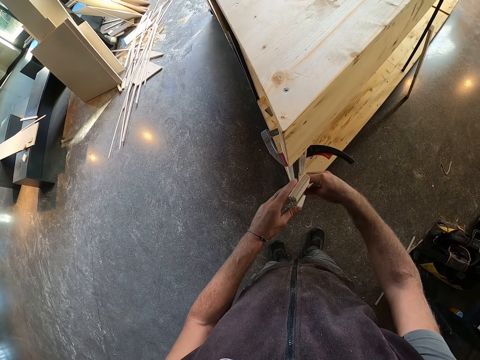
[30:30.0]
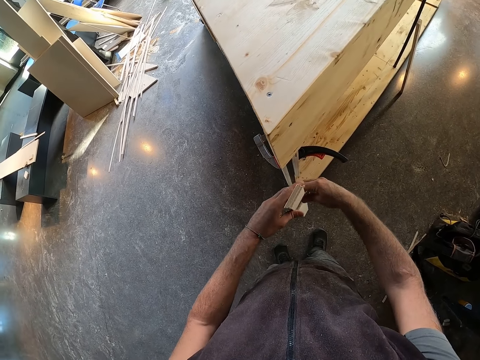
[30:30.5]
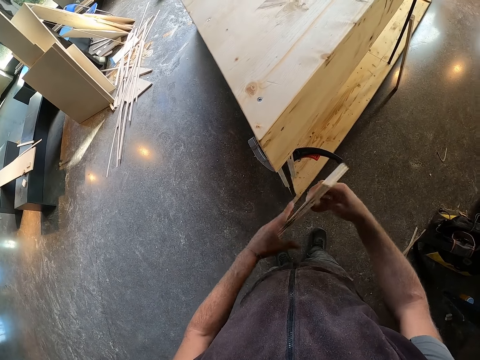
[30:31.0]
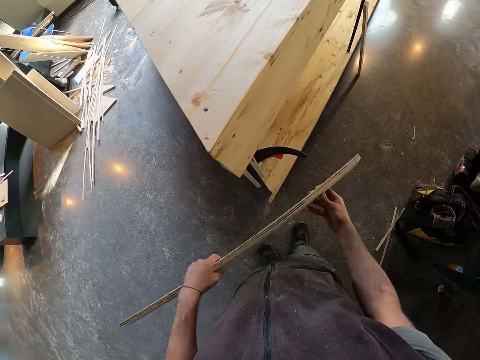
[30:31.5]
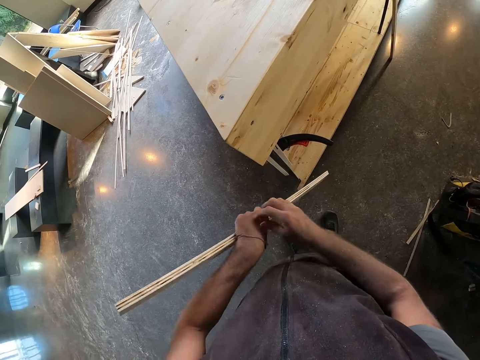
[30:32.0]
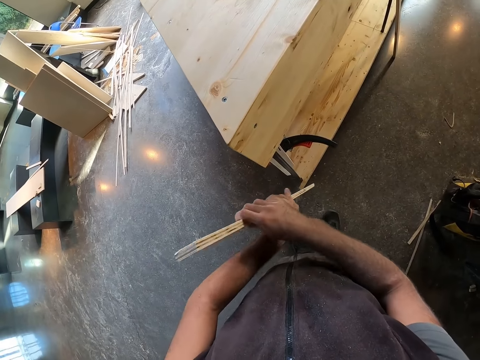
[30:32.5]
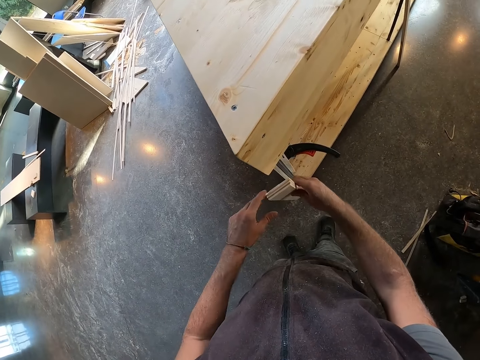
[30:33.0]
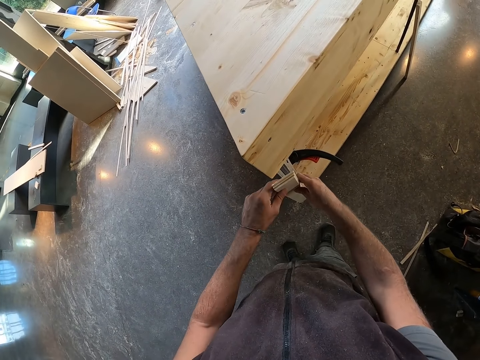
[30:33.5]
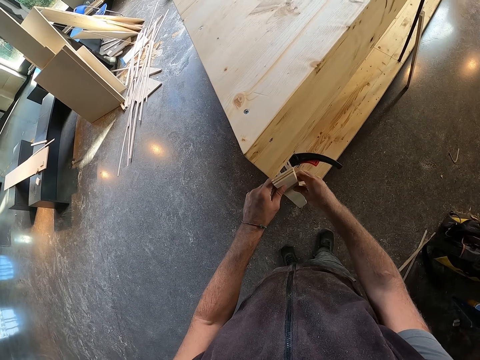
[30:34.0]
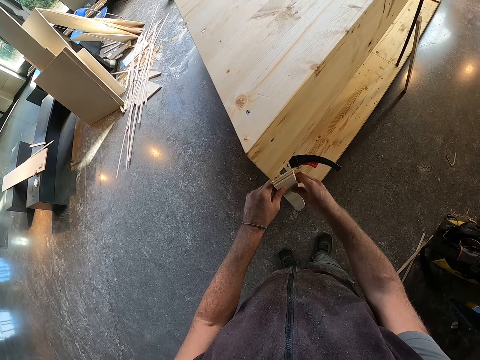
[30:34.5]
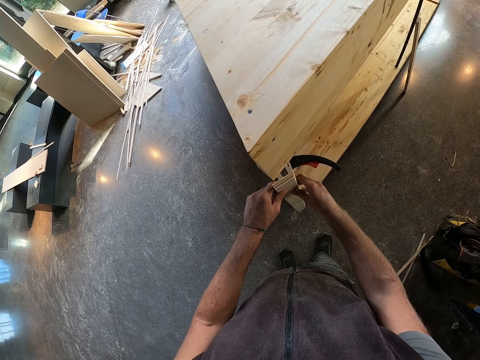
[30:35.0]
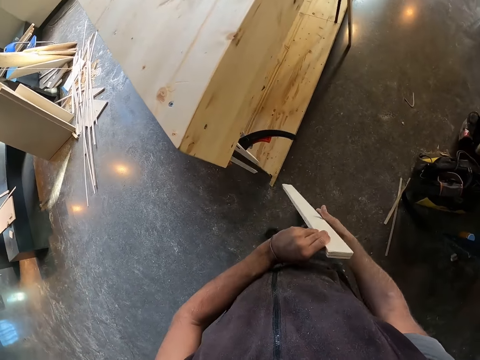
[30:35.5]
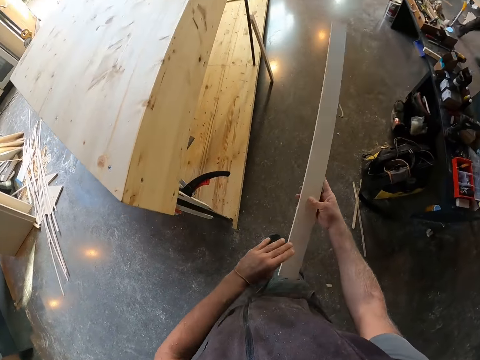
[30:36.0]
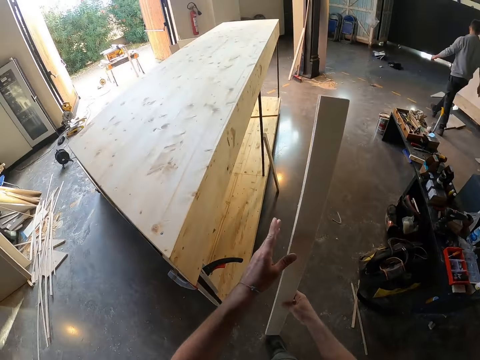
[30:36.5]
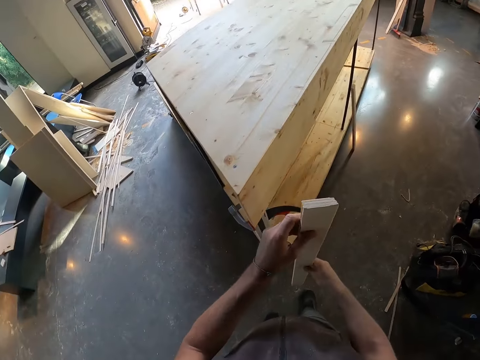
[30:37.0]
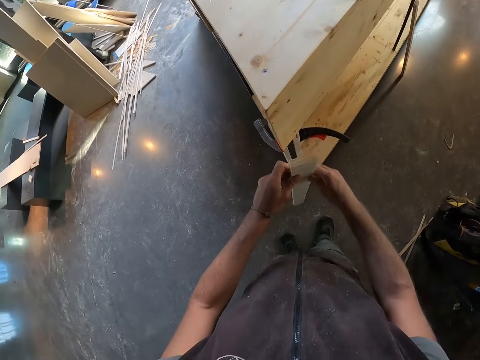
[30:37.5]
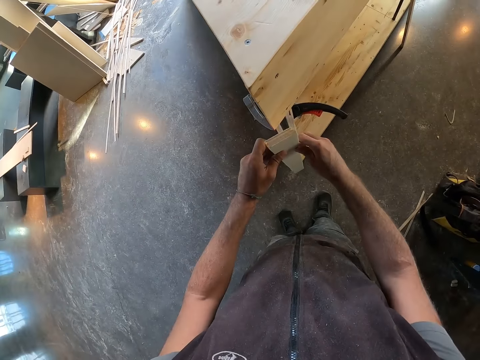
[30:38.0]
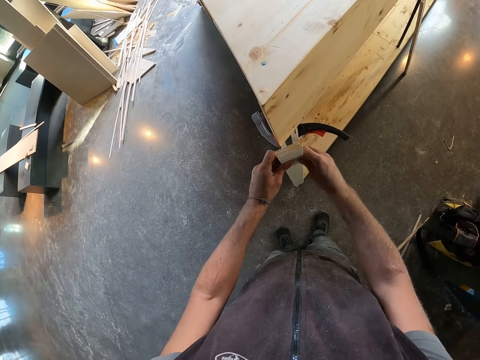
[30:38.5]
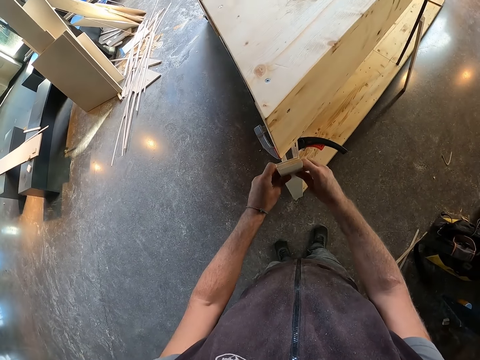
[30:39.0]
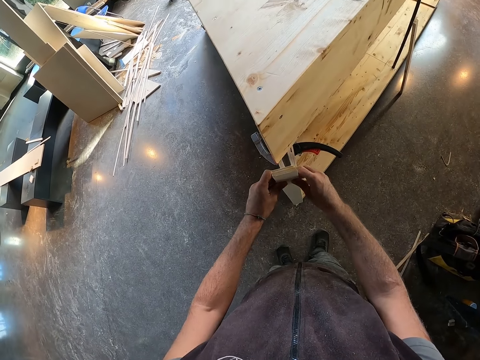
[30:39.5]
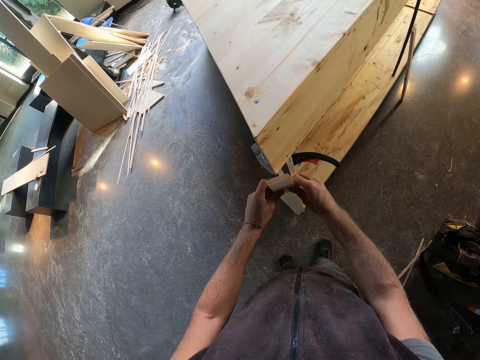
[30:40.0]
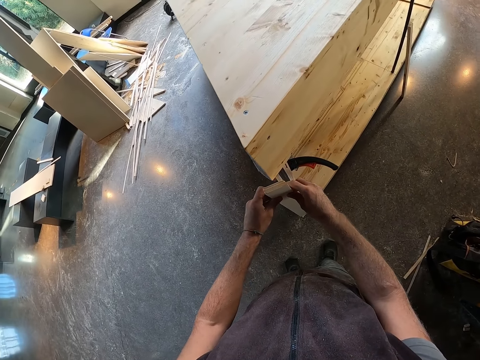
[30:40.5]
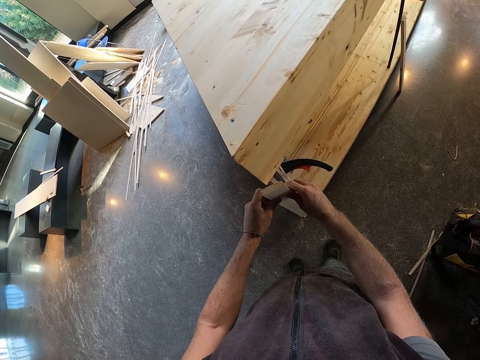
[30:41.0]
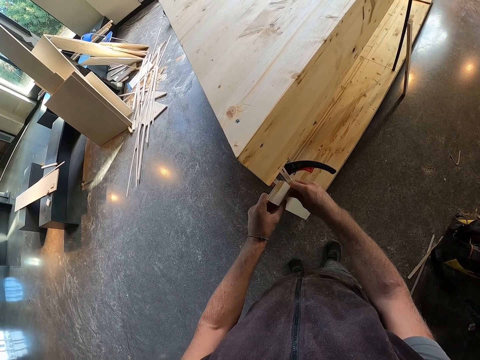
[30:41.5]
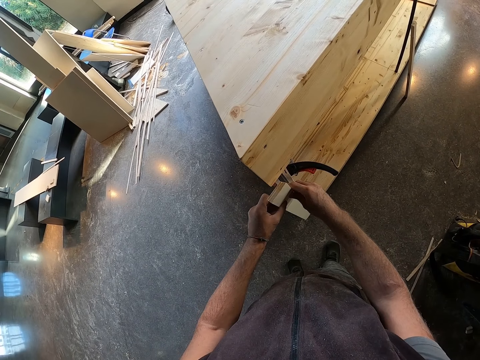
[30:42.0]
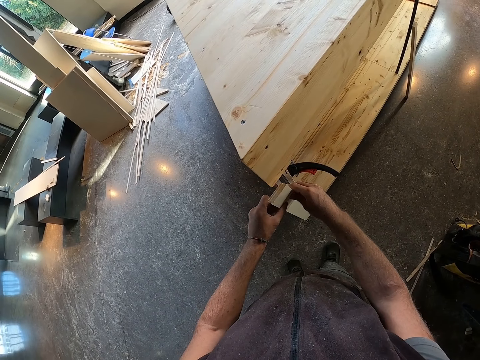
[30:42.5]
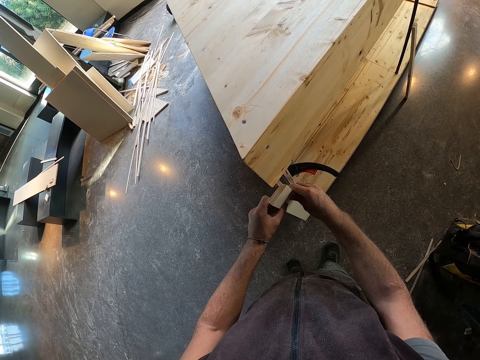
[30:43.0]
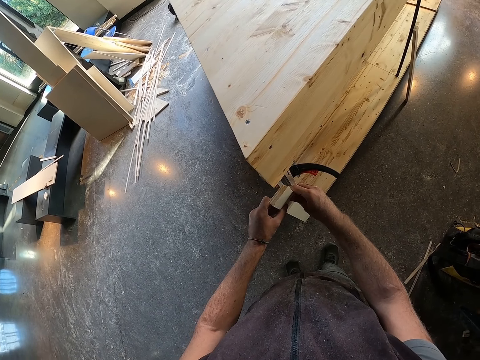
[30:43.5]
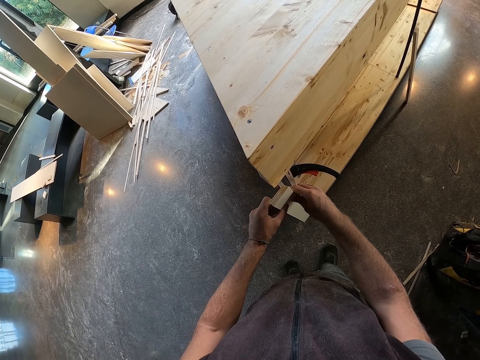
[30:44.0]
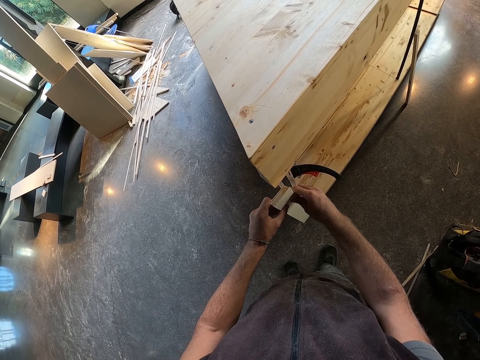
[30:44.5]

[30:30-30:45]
The camera wearer holds the plywood with both hands. They lift the wood plank.

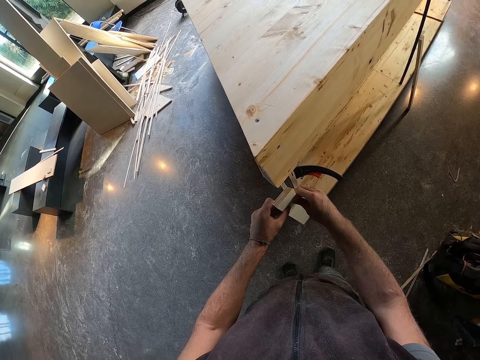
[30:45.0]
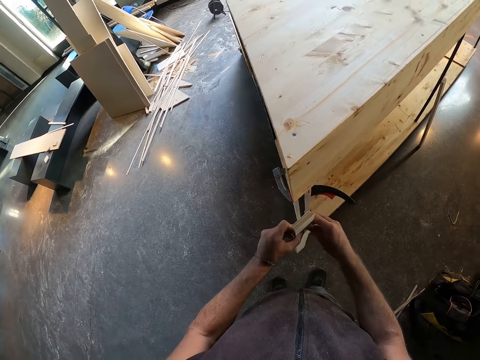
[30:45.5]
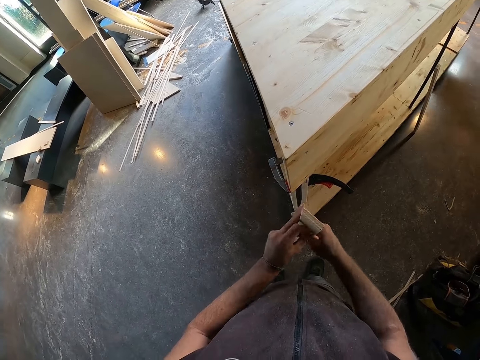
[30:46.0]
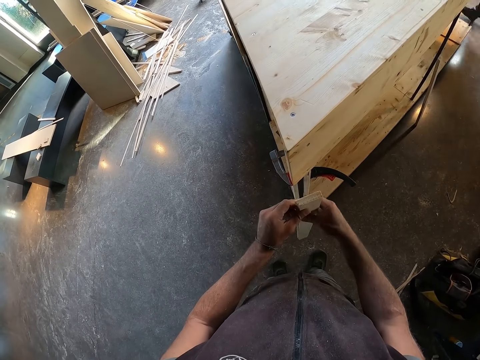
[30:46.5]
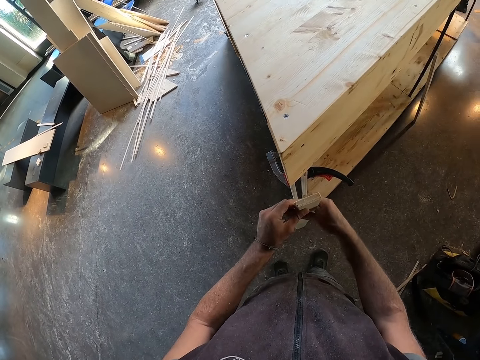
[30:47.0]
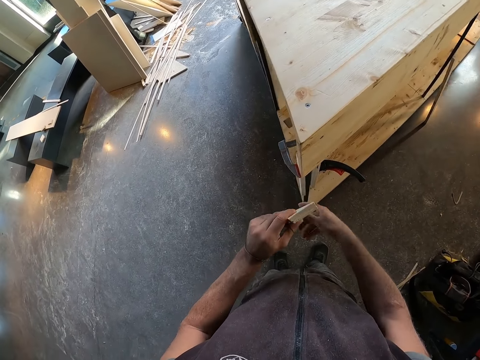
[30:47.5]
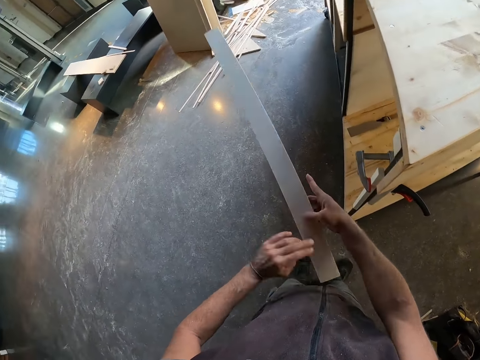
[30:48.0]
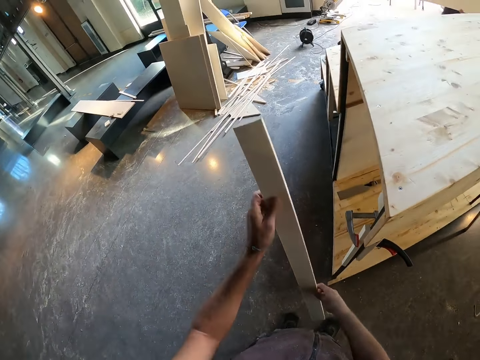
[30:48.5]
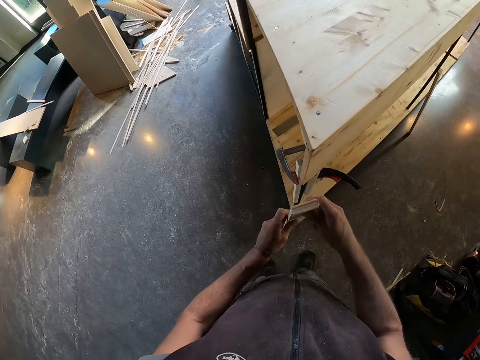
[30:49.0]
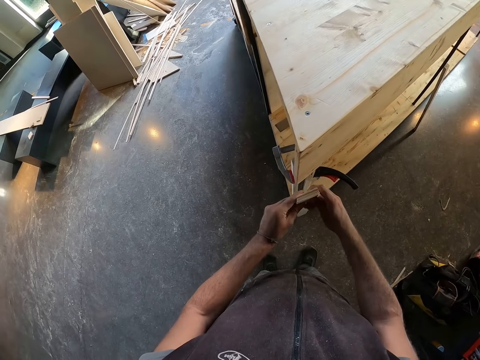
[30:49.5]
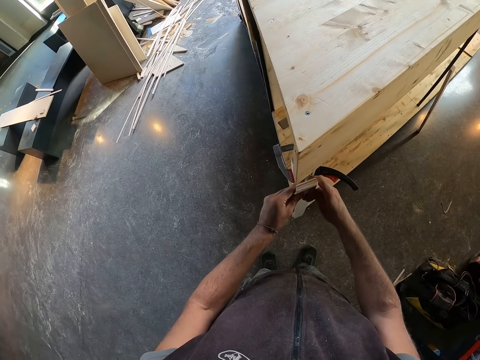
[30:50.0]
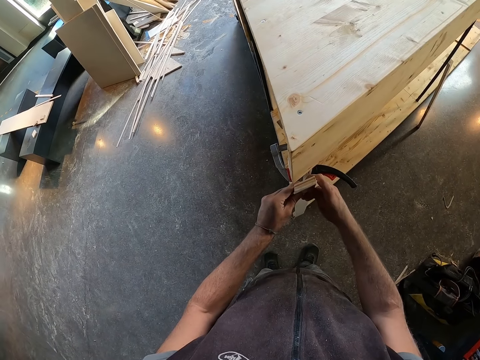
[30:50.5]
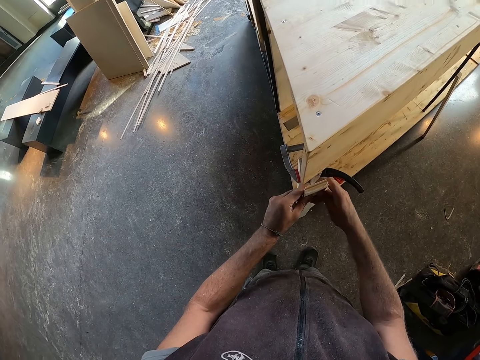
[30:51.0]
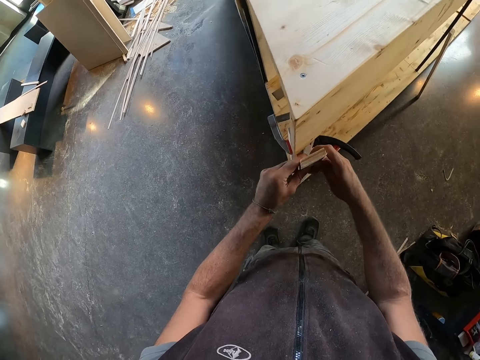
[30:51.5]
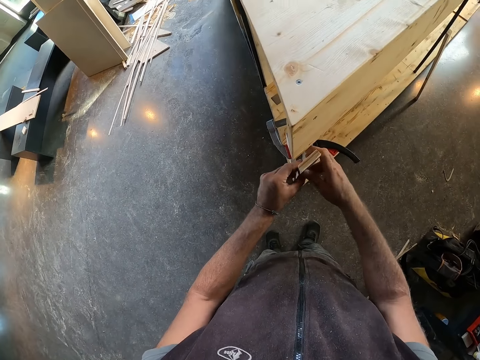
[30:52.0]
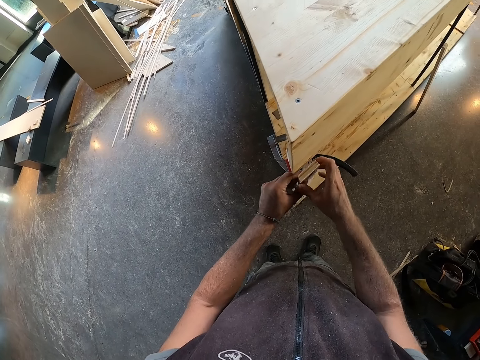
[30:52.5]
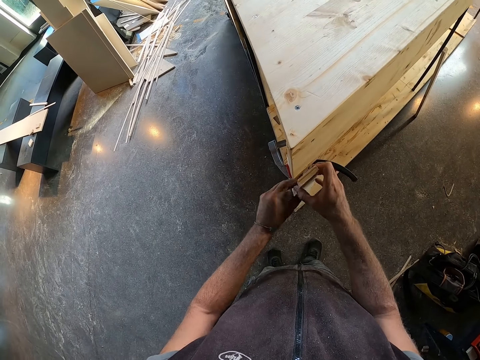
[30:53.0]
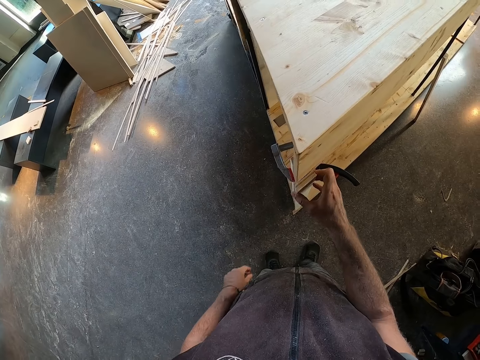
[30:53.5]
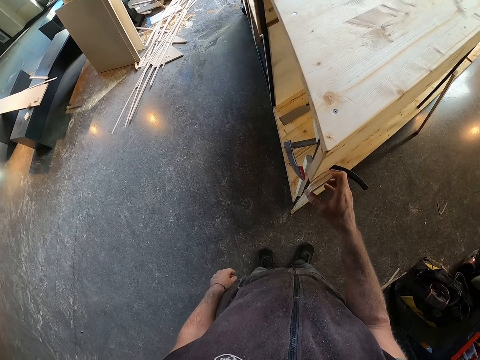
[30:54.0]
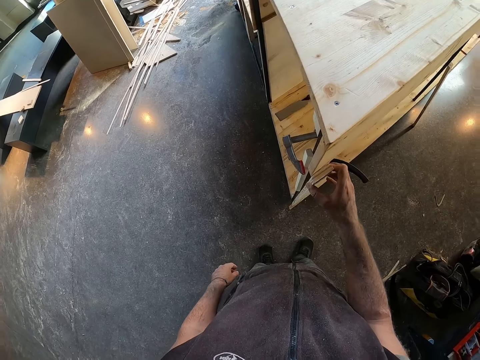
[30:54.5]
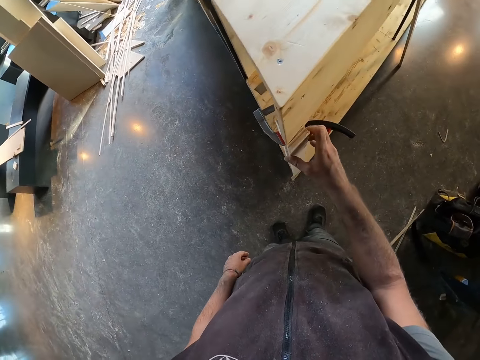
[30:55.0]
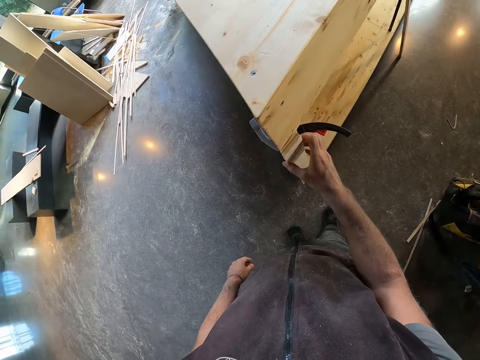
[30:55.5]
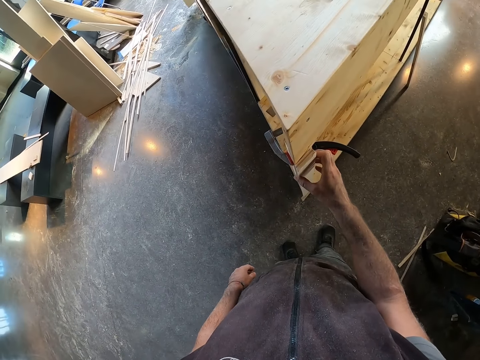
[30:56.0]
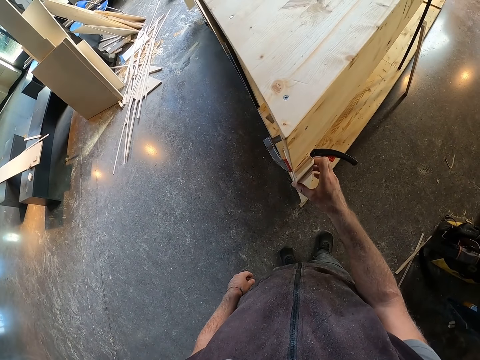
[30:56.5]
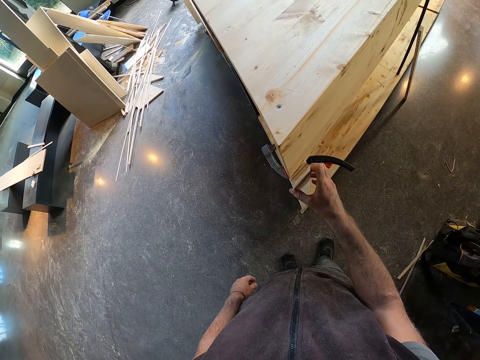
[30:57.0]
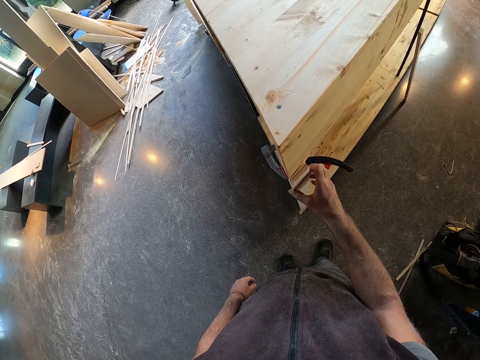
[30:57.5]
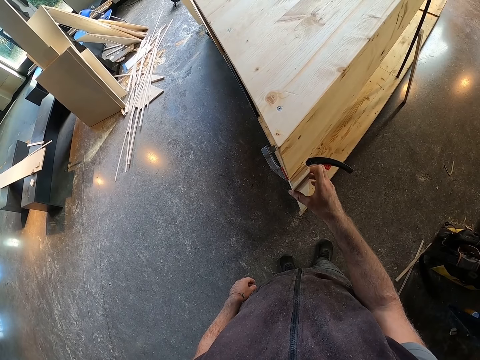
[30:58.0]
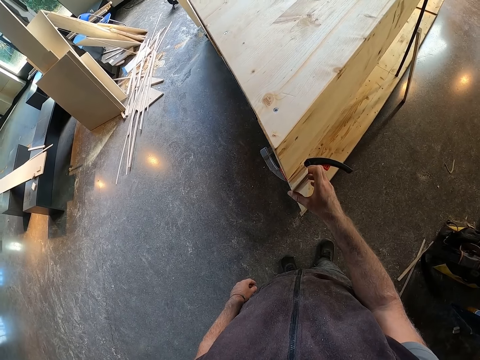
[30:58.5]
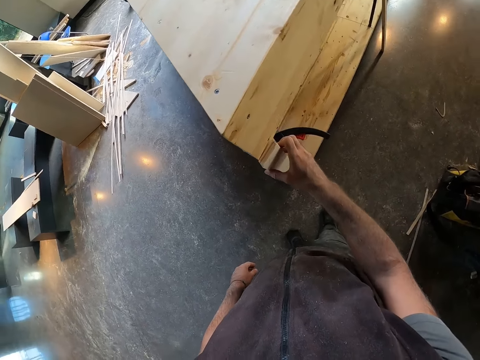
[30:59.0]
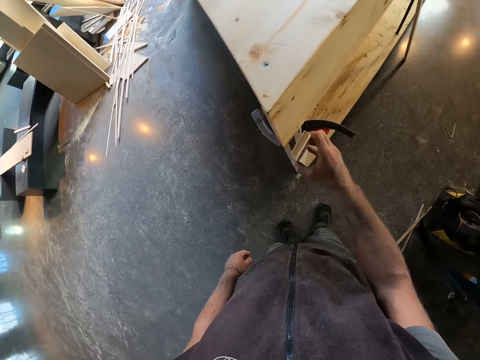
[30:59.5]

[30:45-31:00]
The camera wearer holds the plywood with his right hand.
